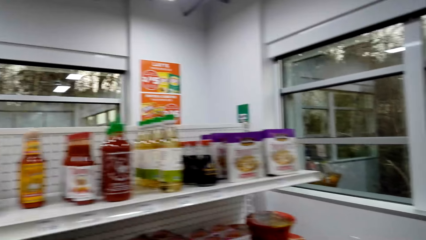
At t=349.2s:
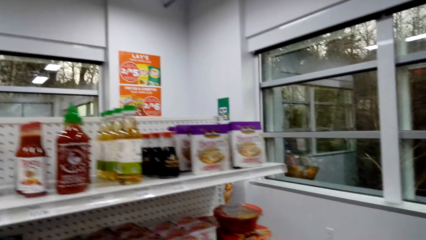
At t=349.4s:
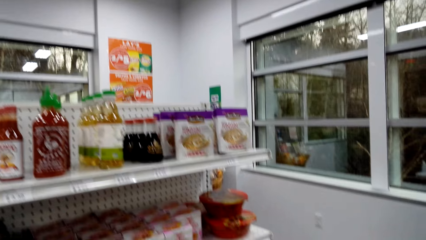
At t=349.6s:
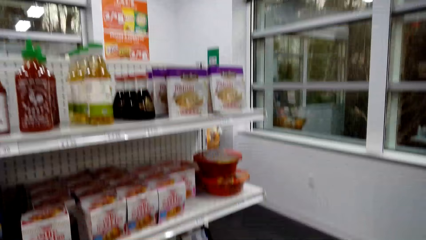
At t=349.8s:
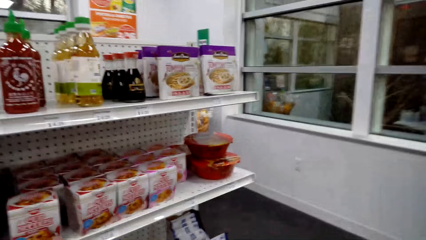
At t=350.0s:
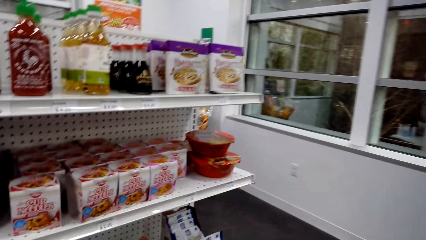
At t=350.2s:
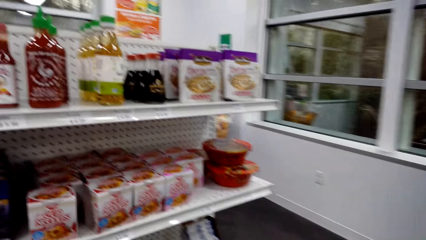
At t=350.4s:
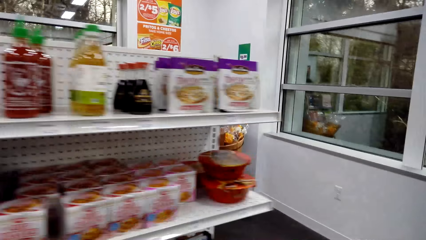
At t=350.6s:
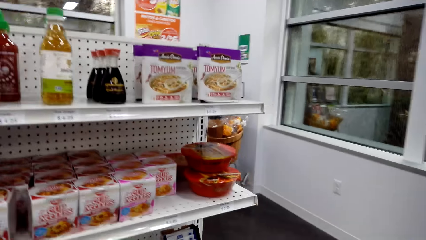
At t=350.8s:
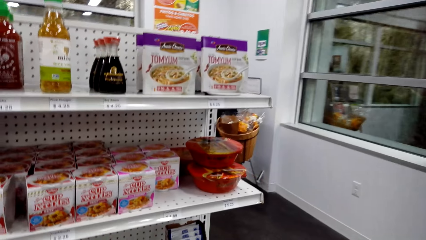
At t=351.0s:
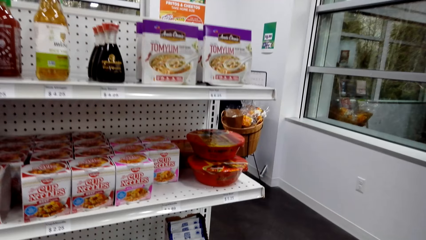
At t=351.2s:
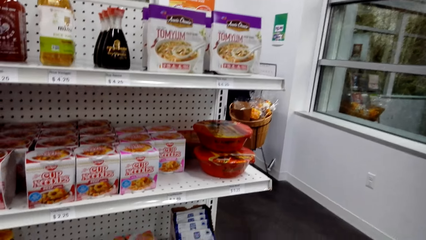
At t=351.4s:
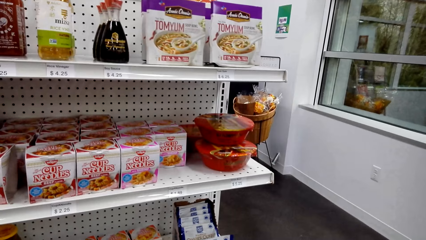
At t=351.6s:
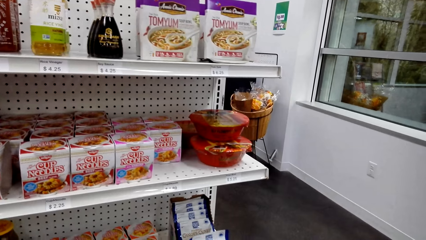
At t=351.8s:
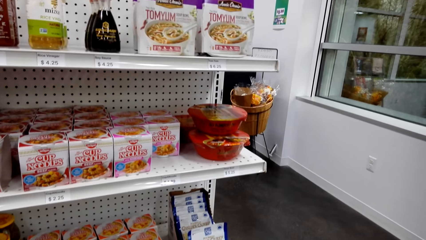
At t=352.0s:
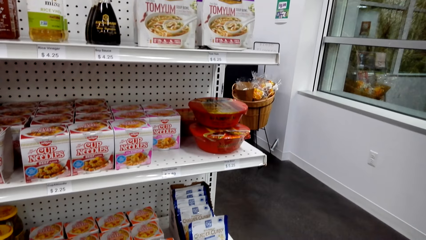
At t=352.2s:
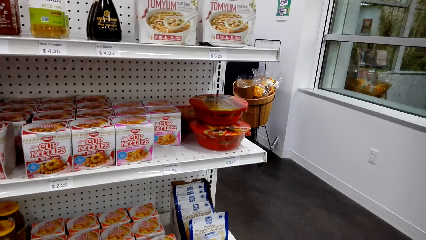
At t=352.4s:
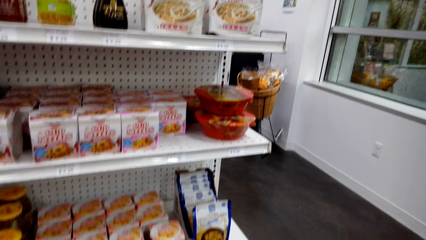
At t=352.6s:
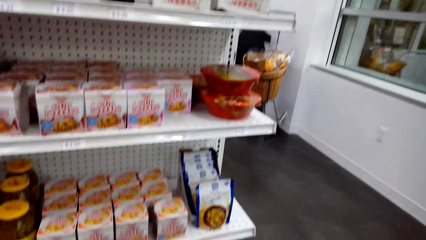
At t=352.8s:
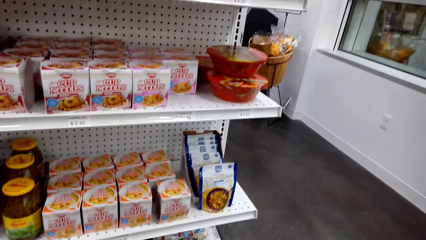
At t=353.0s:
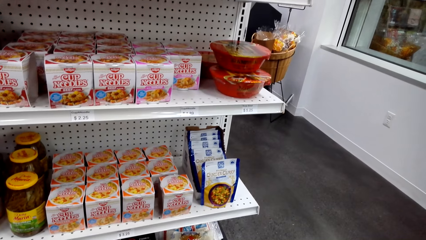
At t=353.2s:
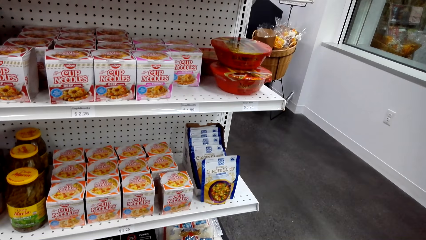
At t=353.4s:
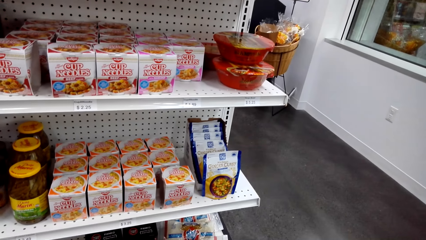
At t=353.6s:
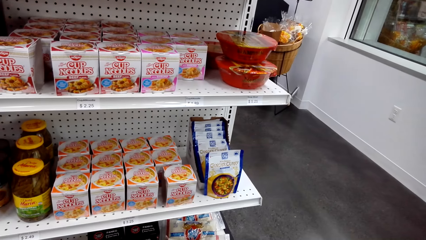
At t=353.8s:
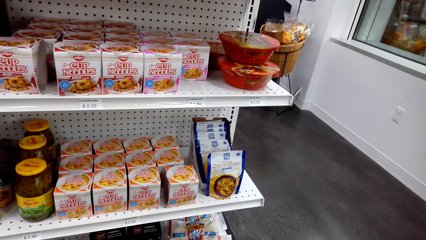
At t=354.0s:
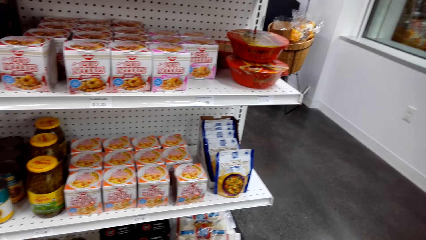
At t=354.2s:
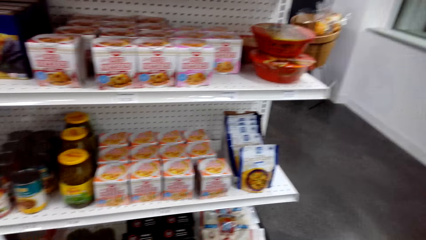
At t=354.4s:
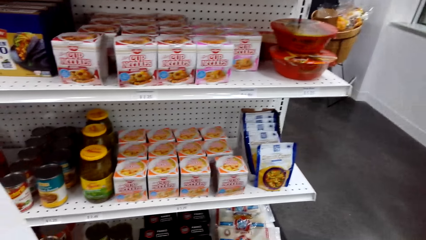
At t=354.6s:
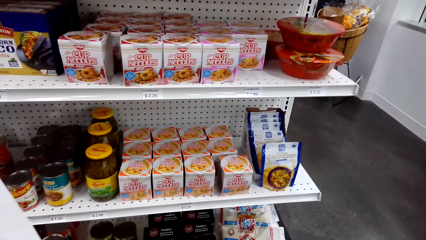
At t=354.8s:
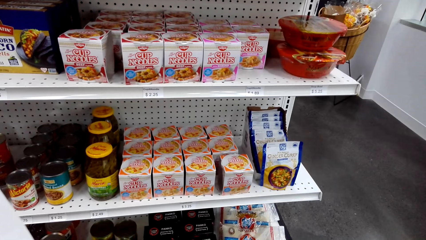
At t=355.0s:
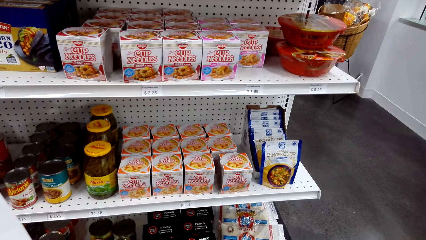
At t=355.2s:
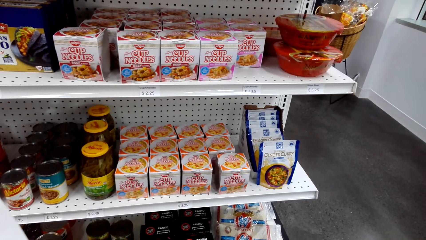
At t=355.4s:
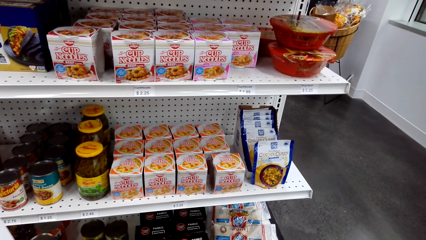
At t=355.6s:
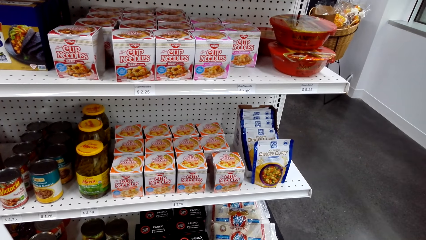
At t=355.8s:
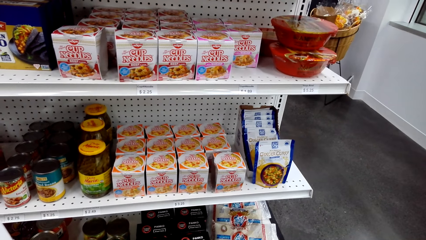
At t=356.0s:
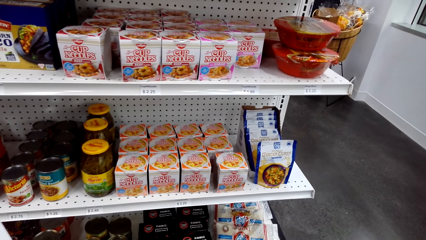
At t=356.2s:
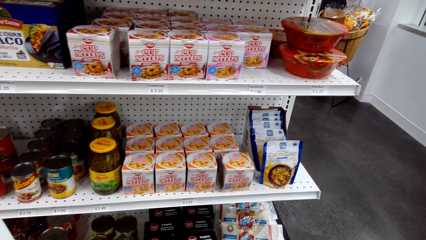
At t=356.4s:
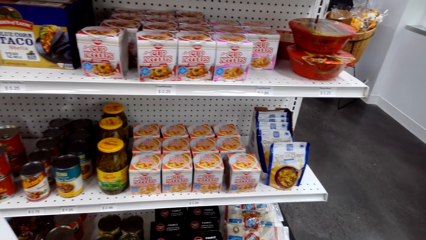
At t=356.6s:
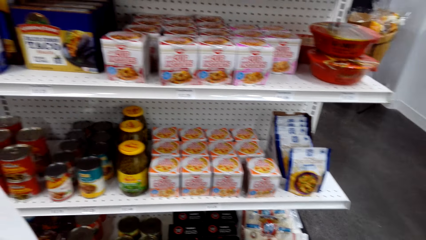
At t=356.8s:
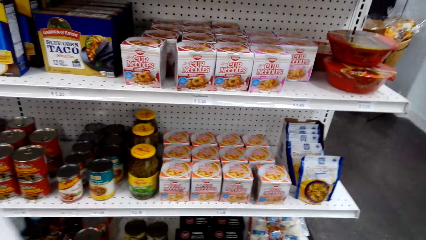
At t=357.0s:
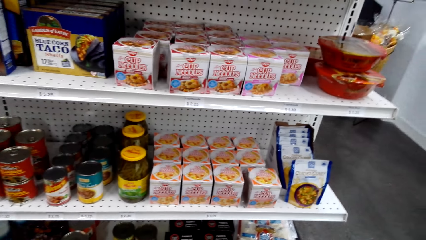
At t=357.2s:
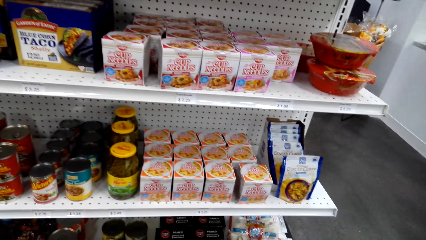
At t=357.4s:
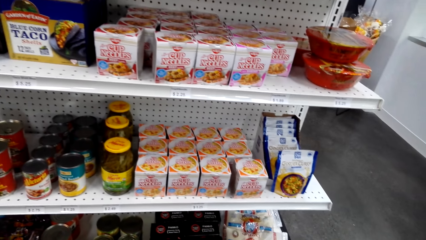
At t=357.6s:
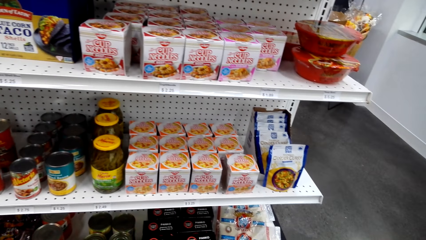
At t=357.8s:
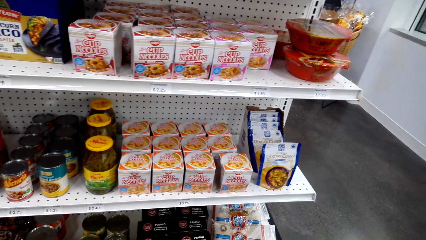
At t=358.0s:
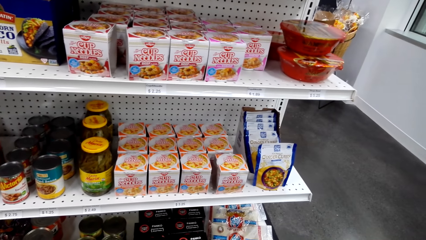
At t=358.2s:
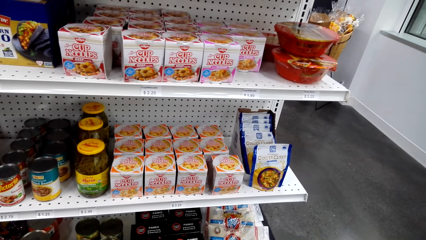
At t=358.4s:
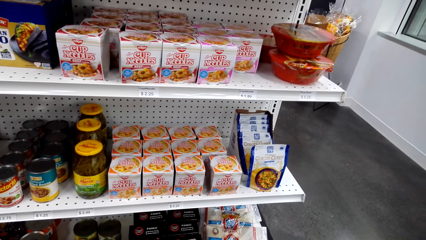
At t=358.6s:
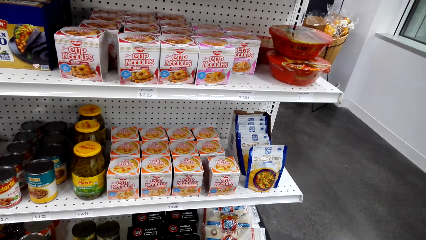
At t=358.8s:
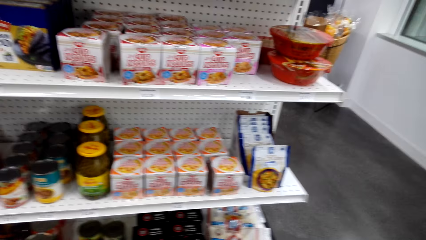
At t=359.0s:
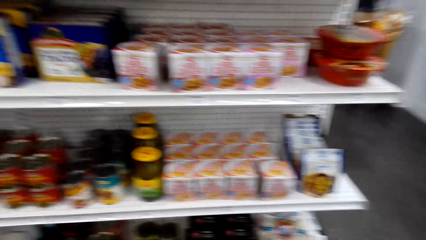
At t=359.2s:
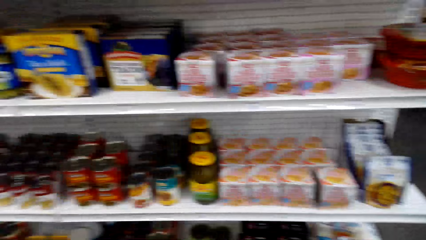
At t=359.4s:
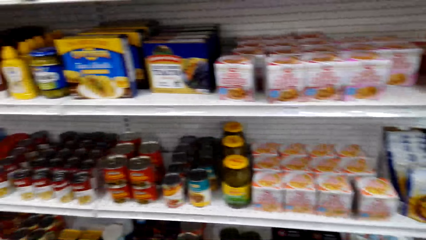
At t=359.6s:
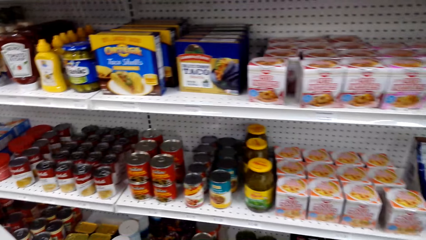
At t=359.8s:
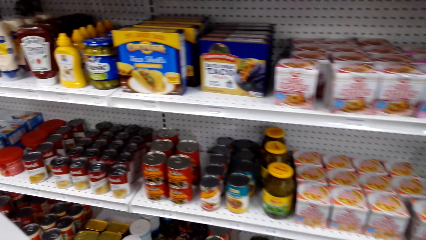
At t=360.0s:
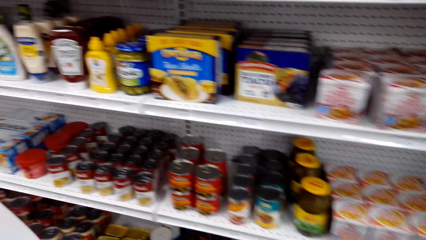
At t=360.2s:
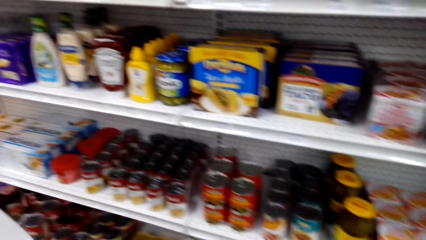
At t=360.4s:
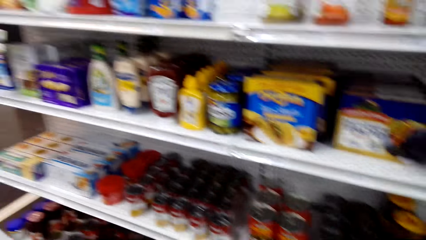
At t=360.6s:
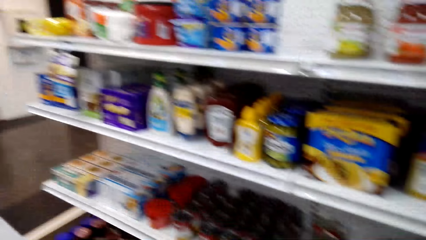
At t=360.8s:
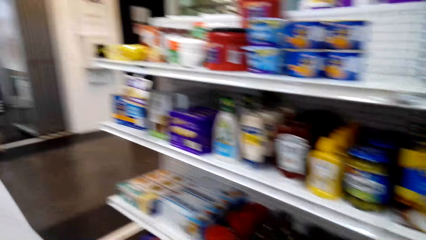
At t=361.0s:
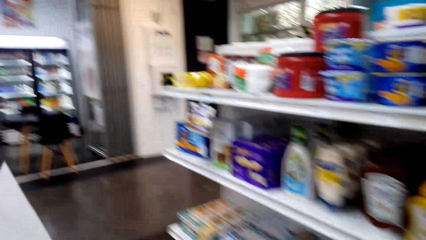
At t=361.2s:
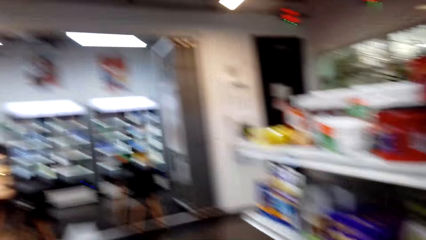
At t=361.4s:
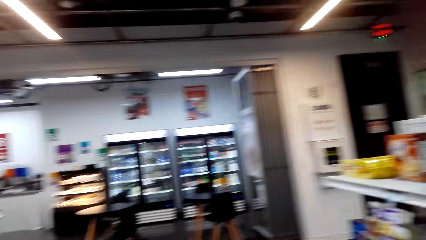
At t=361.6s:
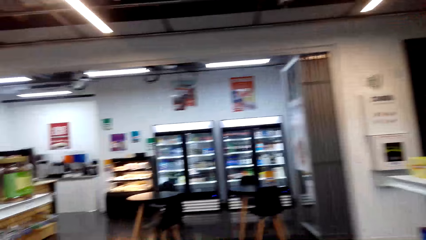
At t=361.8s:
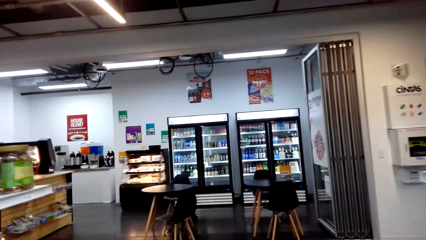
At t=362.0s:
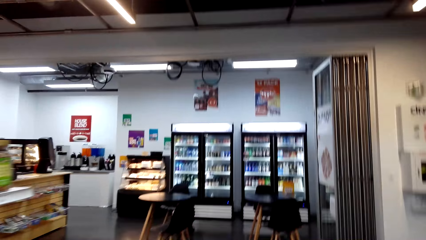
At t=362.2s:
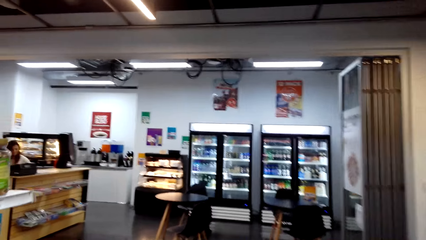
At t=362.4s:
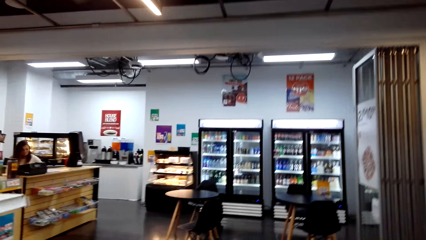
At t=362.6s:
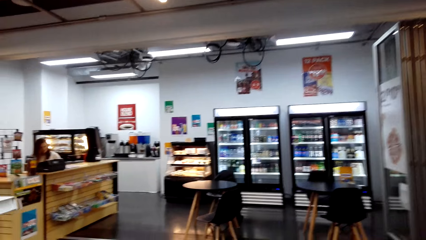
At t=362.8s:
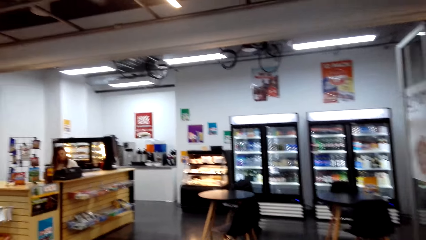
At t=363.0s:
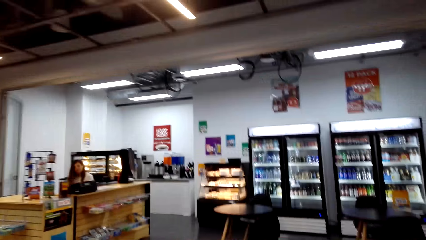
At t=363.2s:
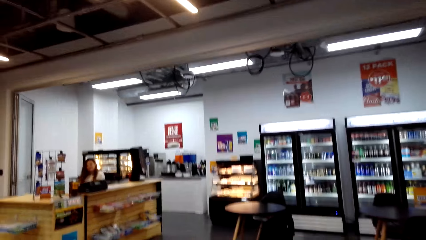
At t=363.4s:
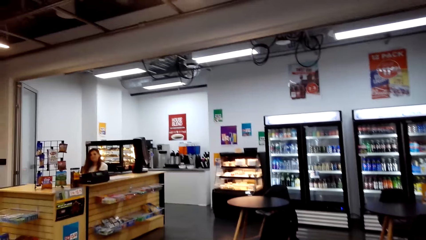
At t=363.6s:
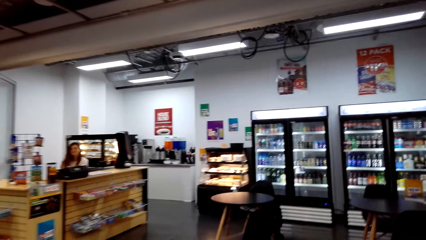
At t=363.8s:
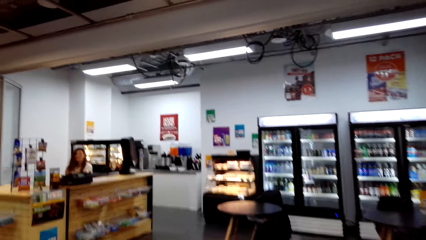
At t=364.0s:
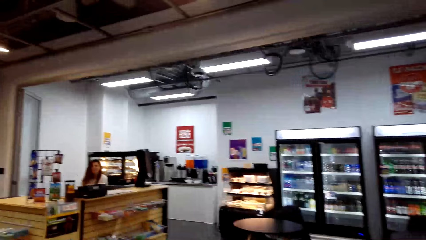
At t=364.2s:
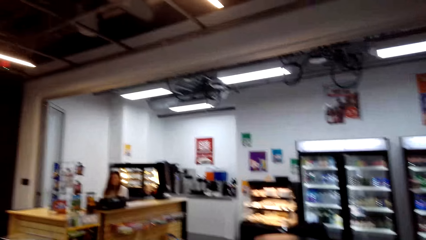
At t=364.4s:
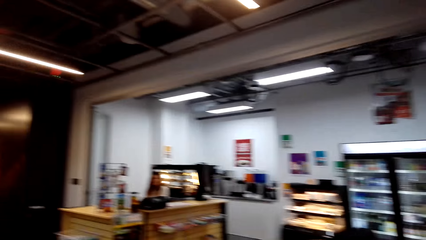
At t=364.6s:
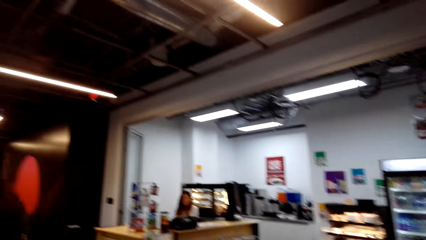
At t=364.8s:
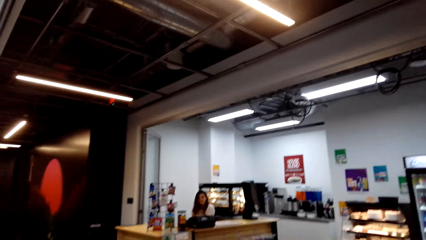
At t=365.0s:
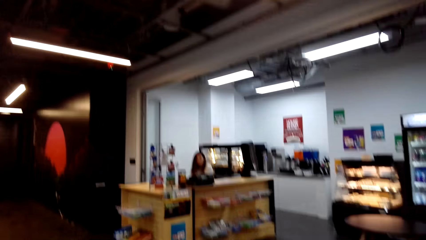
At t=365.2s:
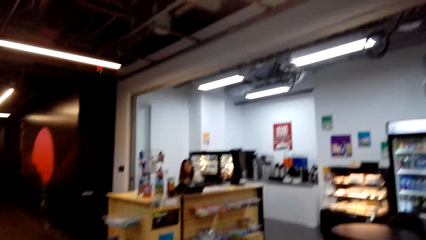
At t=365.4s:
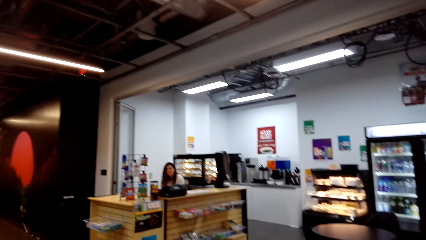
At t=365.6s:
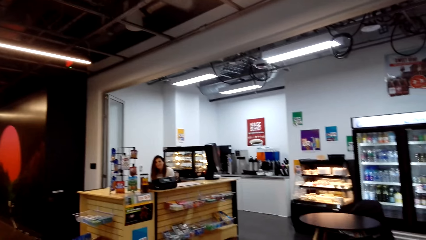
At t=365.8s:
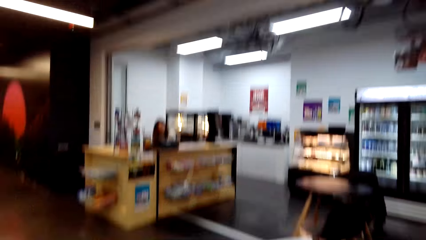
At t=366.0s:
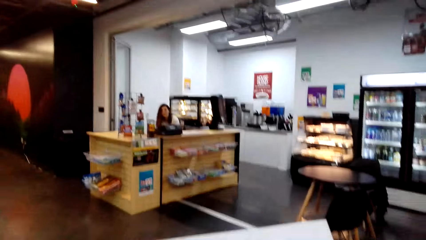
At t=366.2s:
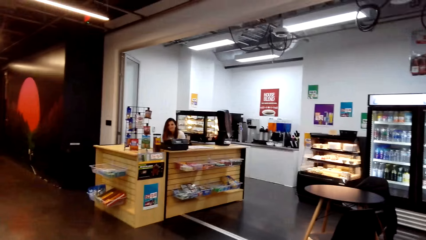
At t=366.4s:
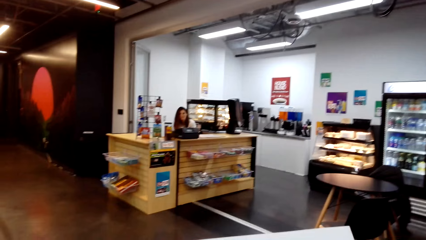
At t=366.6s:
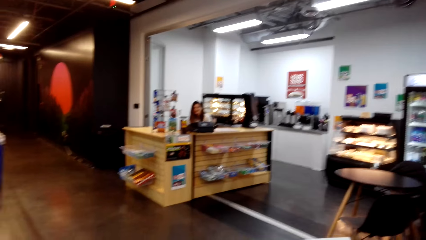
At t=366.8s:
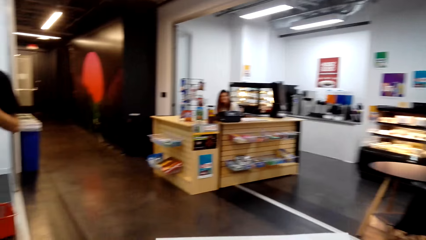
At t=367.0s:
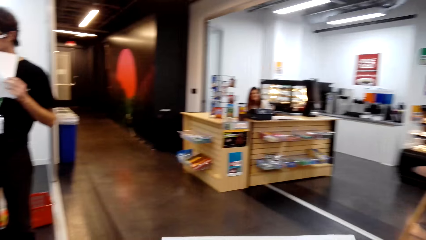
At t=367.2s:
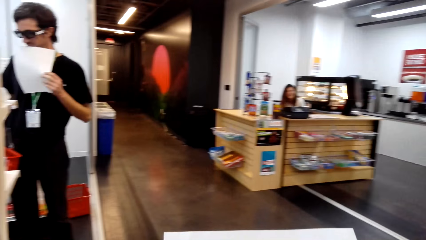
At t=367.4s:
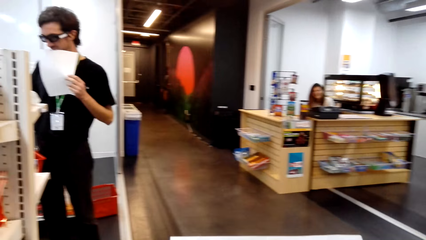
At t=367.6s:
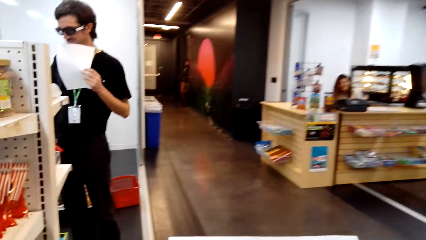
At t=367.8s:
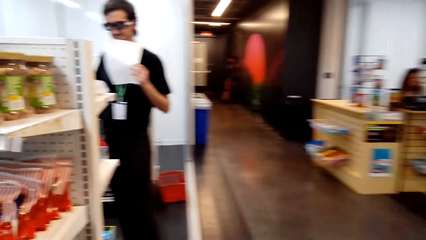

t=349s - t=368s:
The camera wearer looks around a supermarket. They walk around the supermarket. They look around the supermarket. They interact with a lady. They walk towards the counter. They walk around the supermarket.
